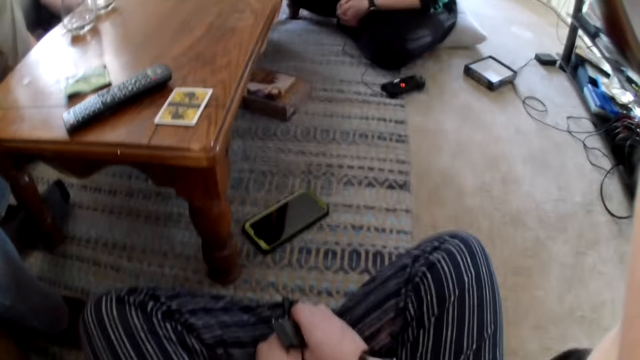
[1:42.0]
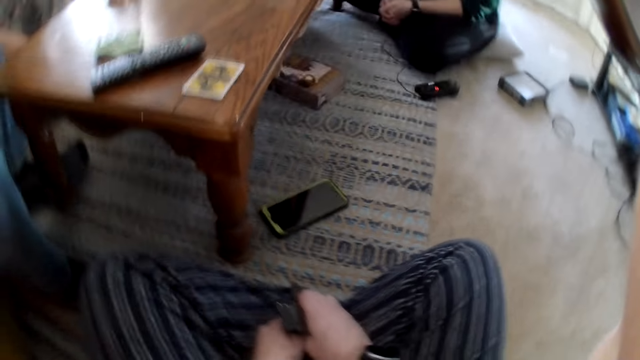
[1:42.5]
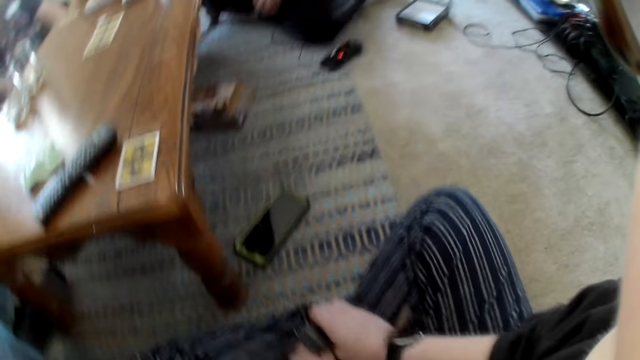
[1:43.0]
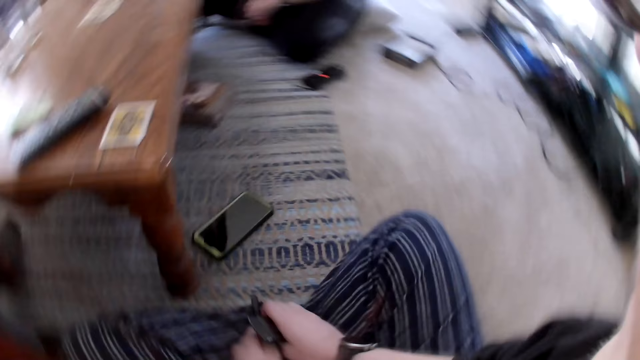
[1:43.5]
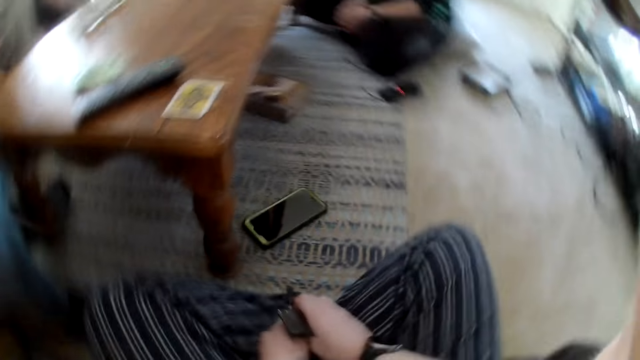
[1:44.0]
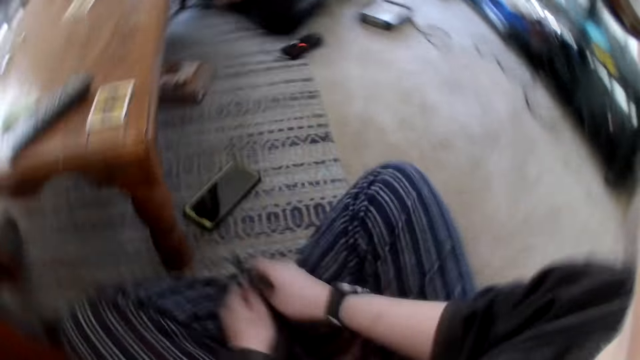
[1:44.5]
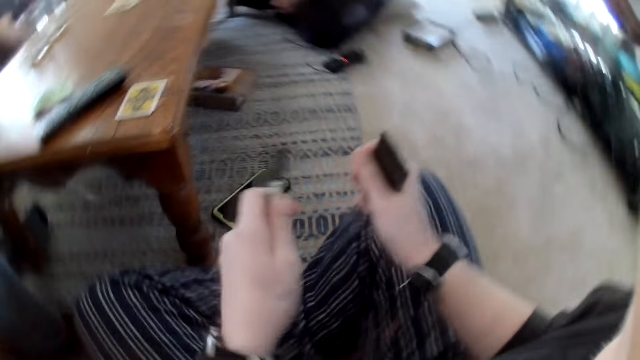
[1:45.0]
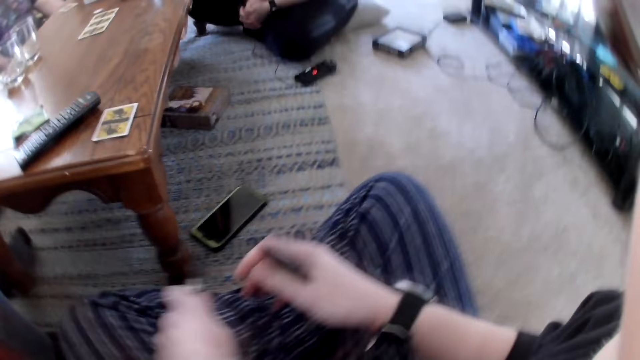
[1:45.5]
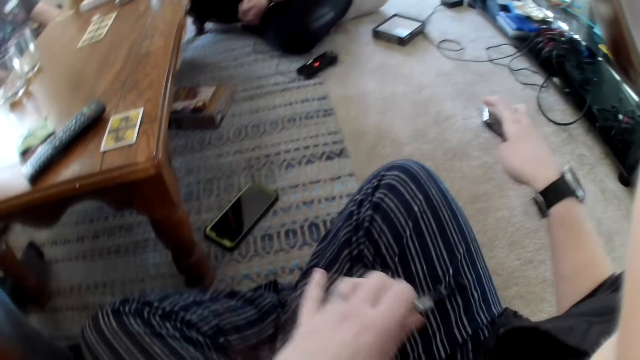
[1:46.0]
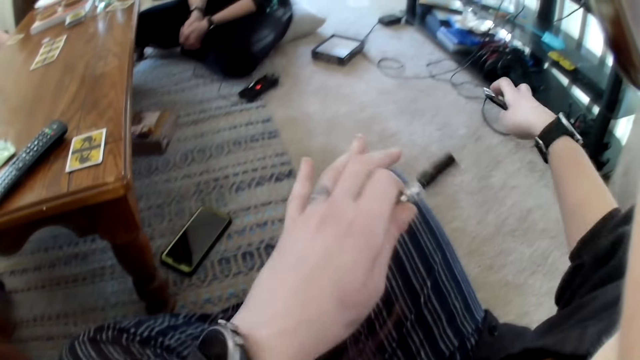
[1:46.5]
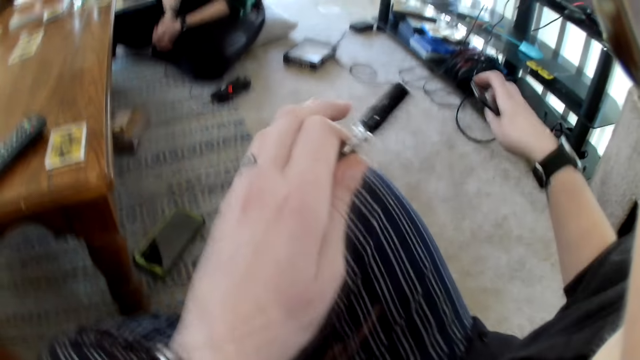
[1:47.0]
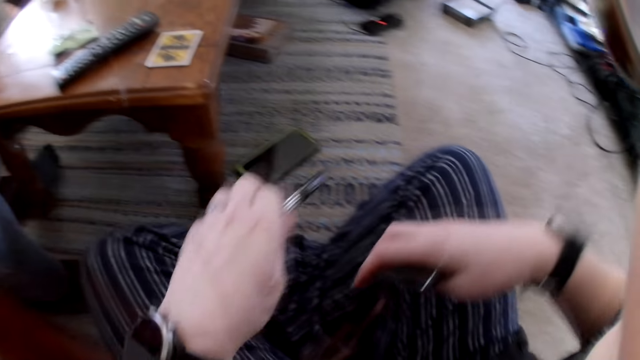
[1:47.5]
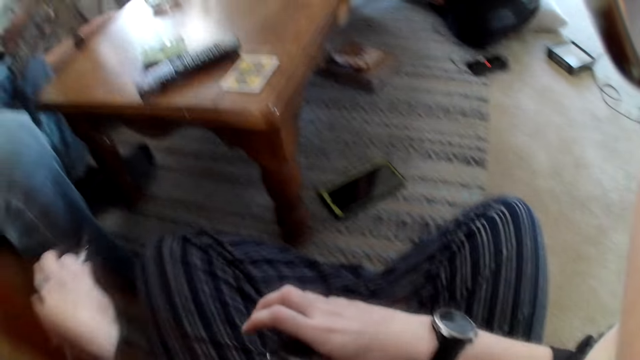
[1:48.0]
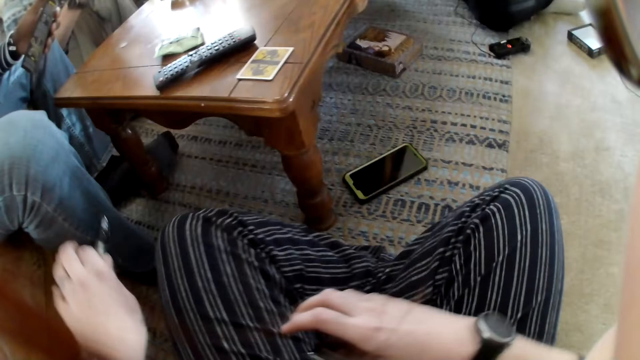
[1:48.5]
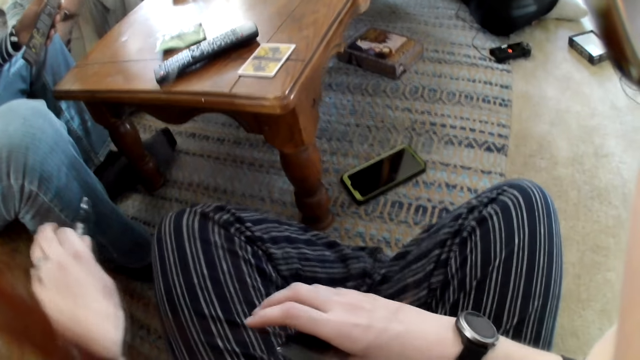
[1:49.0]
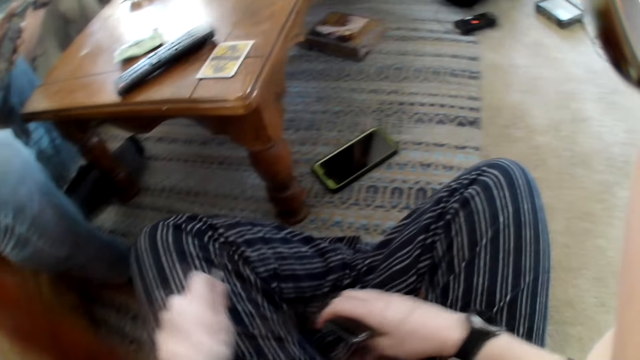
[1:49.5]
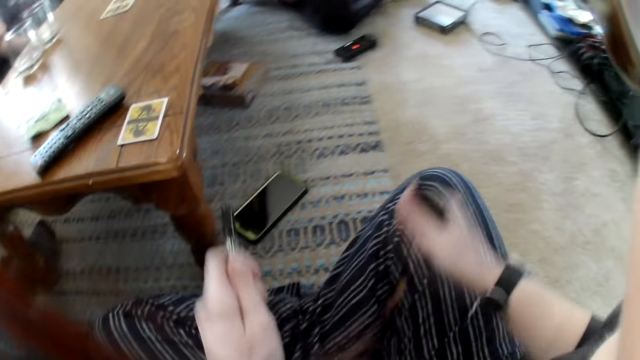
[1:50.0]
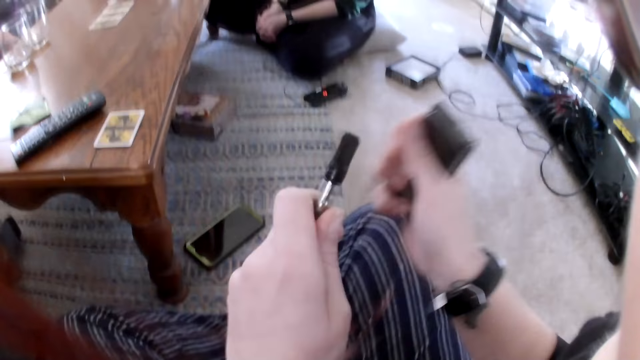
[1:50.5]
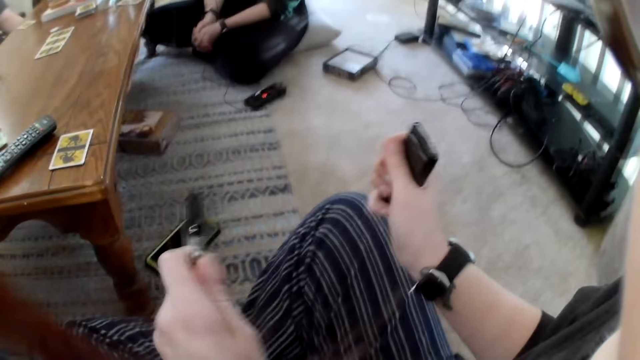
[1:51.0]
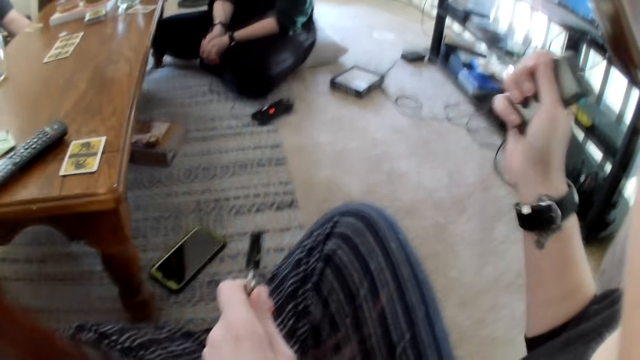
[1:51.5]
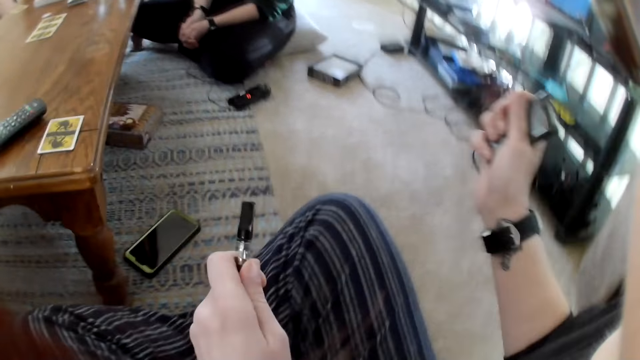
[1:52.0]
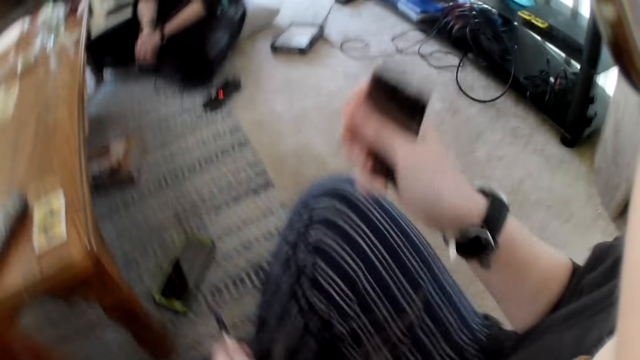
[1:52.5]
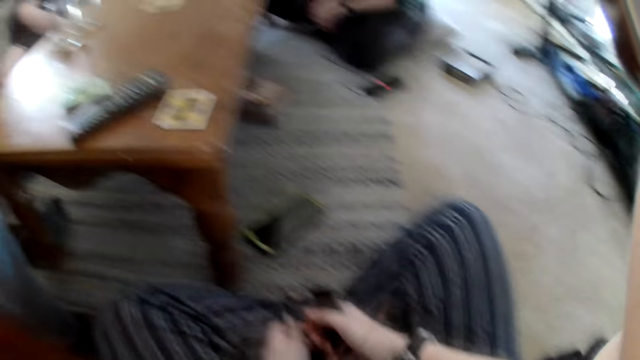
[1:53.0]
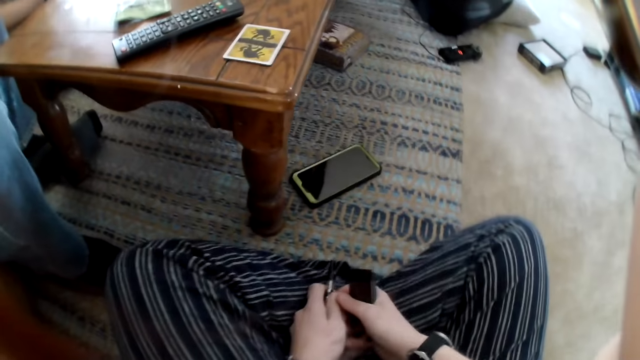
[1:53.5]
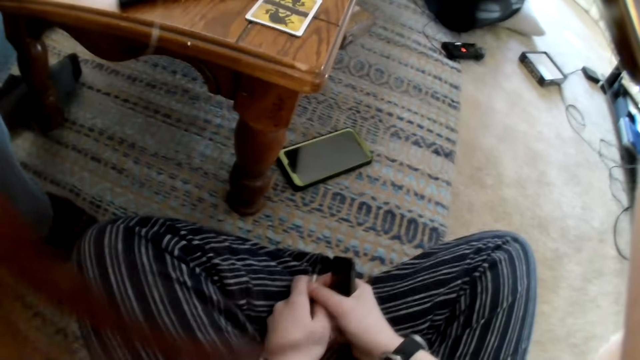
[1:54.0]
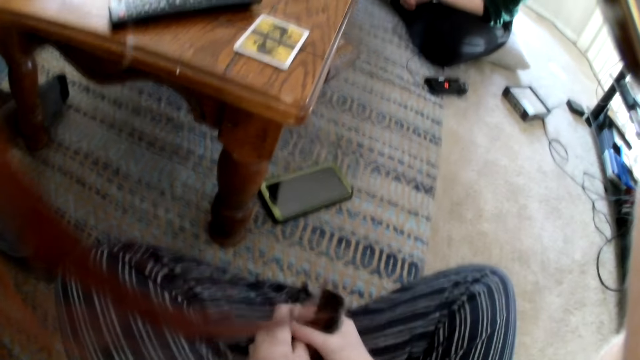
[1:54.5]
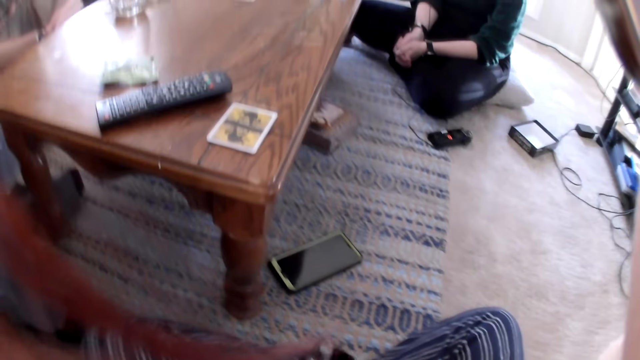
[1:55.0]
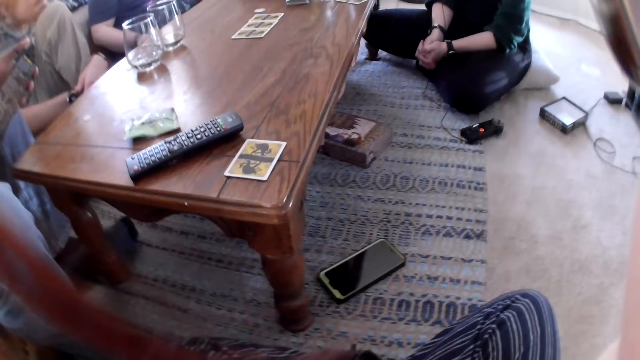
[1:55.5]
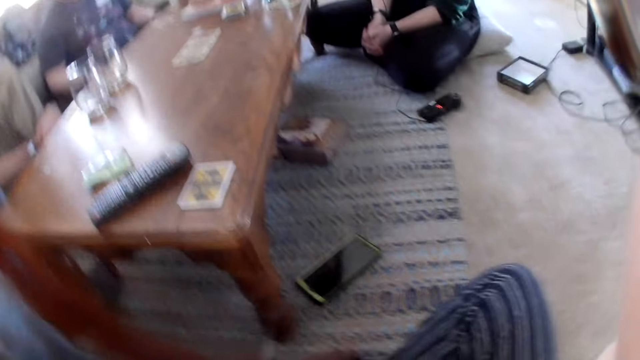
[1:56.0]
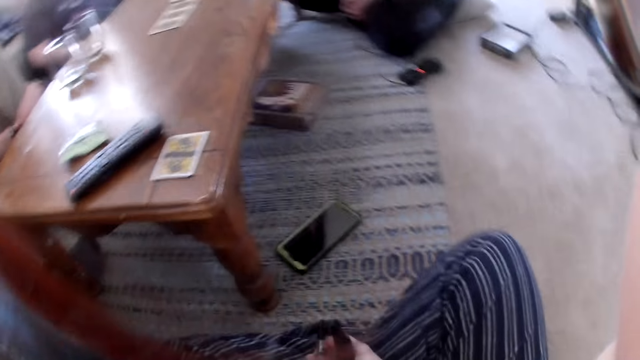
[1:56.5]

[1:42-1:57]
The camera wearer dances. She swings her hands. A man moves his hands. The camera wearer touches the vape pen in her left hand with her right hand.

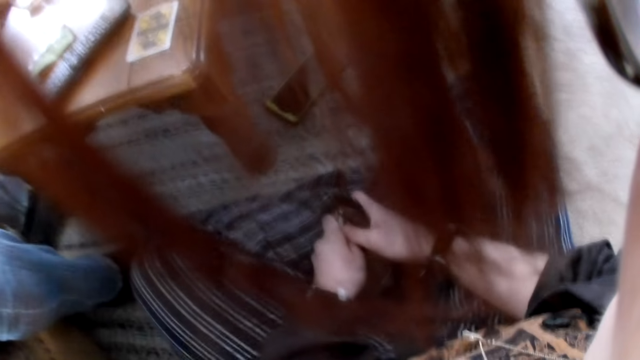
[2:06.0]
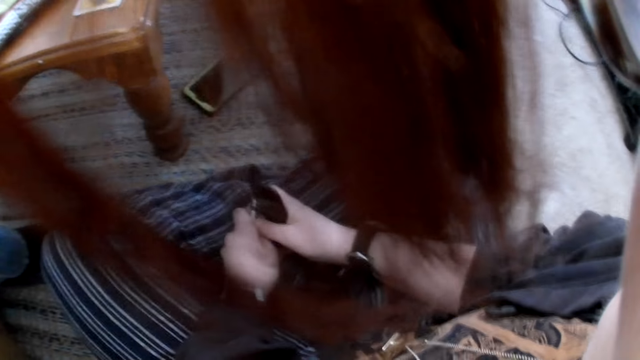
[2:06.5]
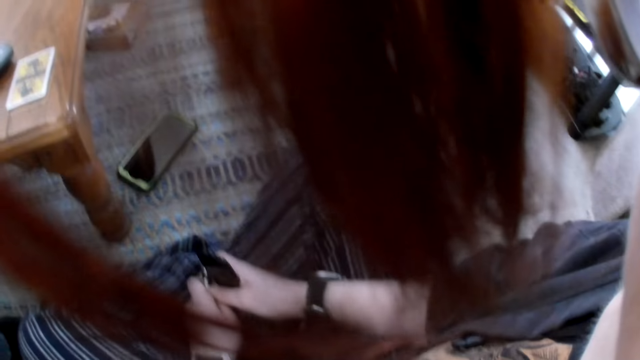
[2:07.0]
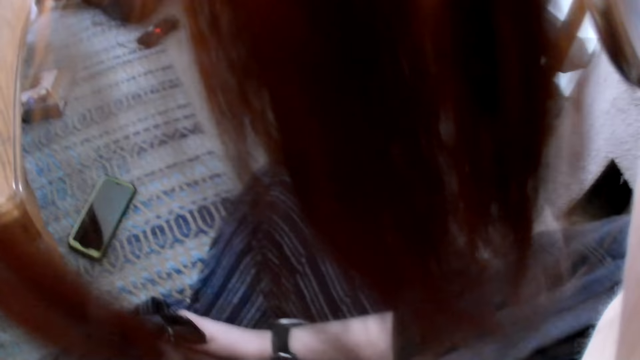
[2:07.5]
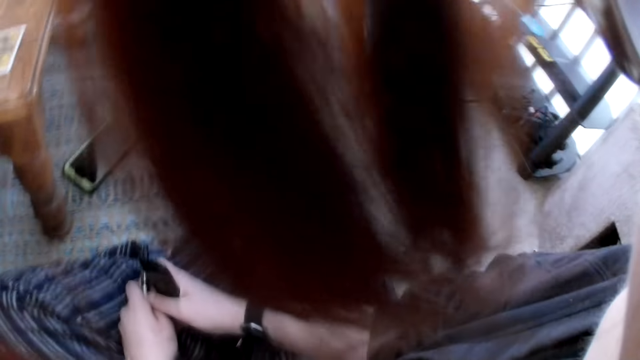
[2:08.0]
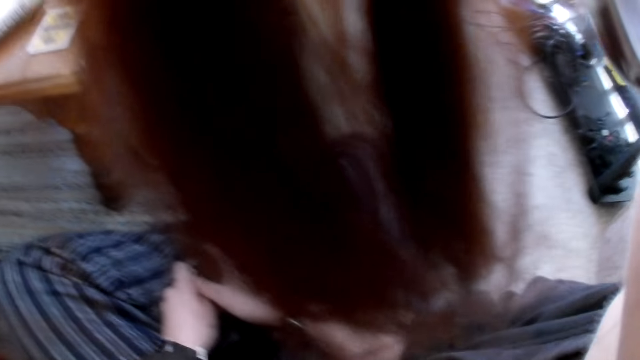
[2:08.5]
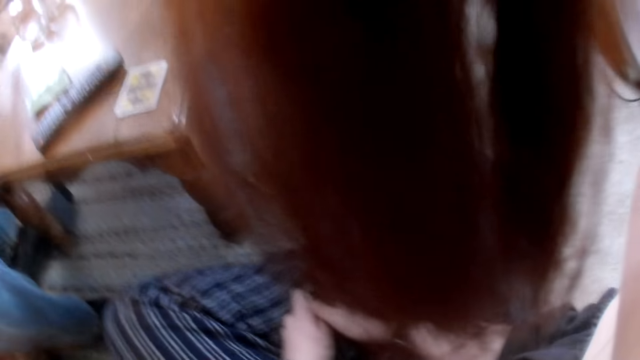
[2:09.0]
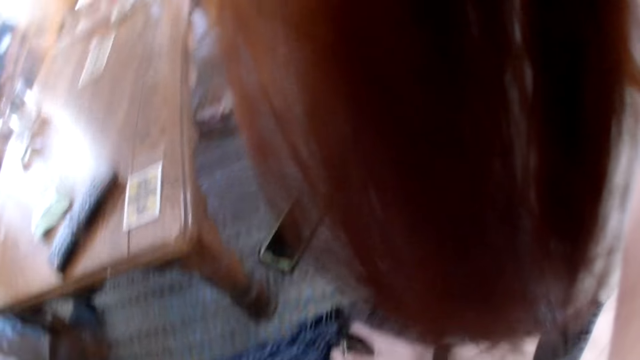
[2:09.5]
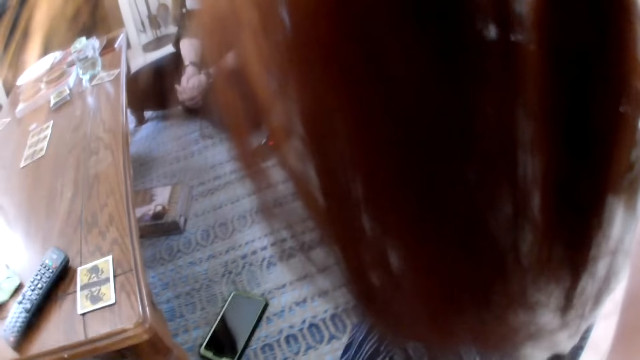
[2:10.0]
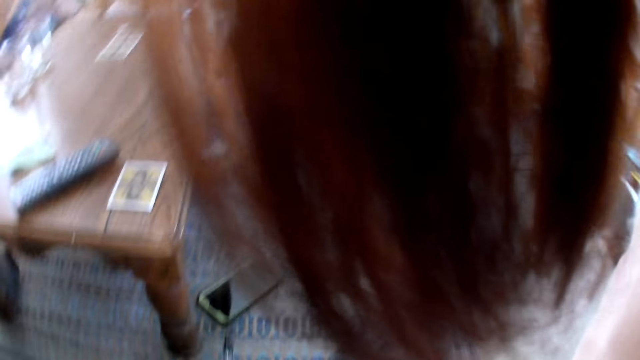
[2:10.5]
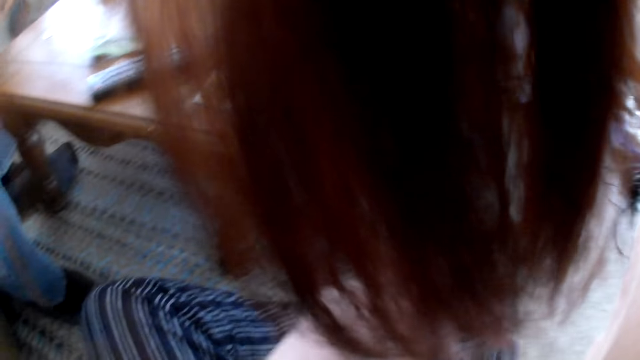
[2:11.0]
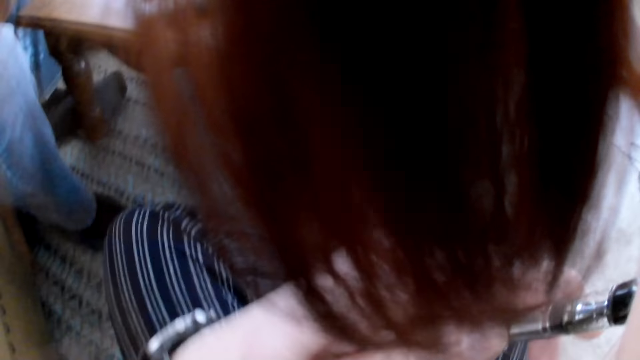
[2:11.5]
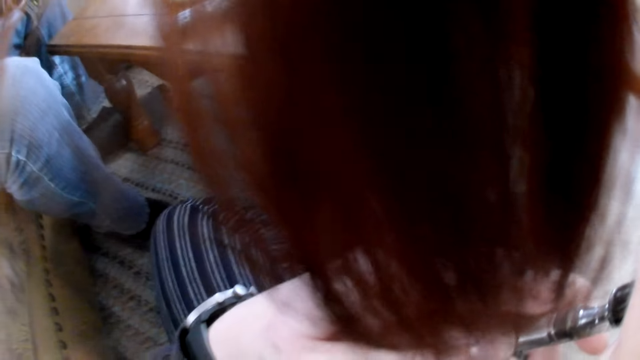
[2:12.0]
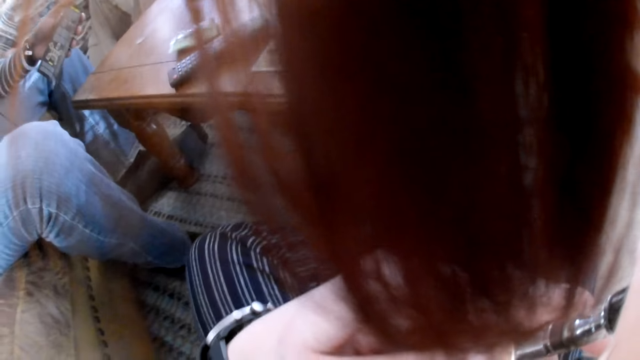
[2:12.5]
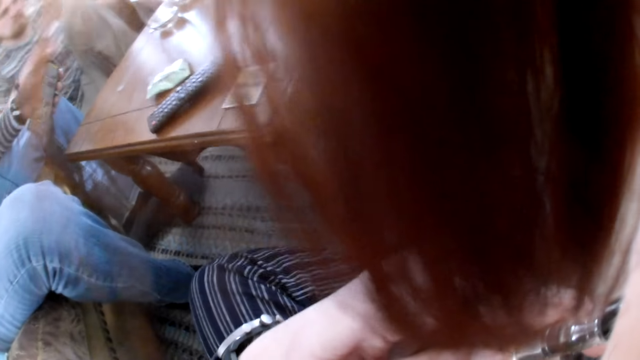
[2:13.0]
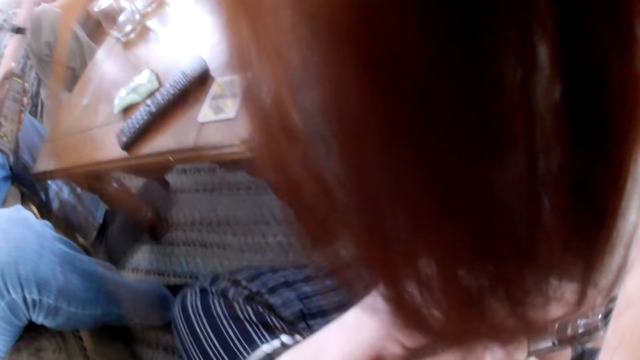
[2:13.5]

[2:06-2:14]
The camera wearer puts the vape pen in her mouth with her left hand. She smokes the electric cigarette. A man holds a paper in his hand.
